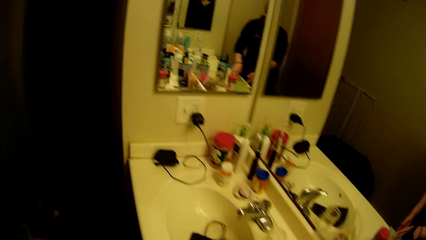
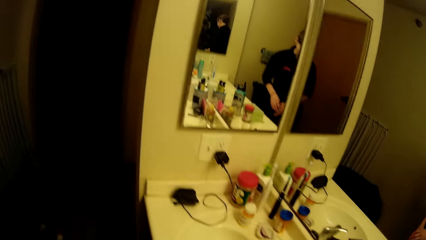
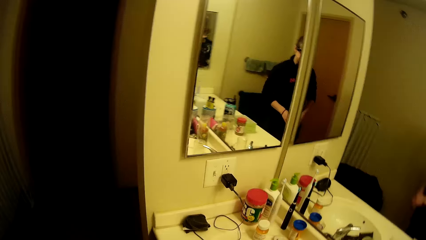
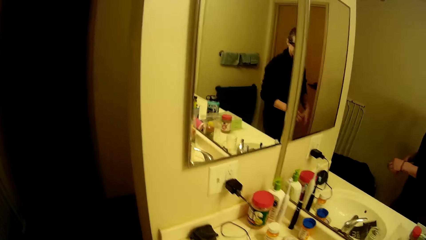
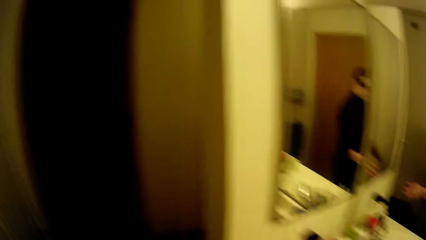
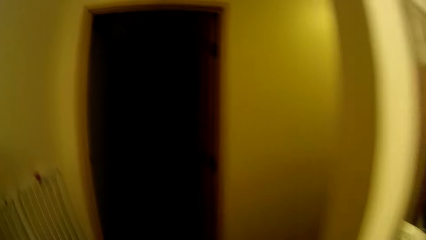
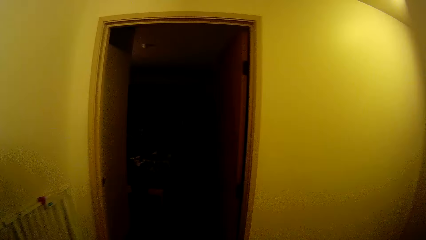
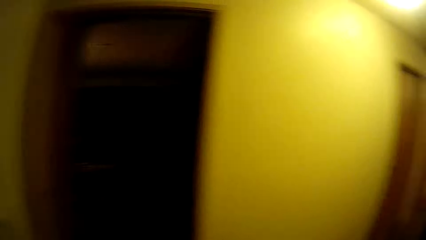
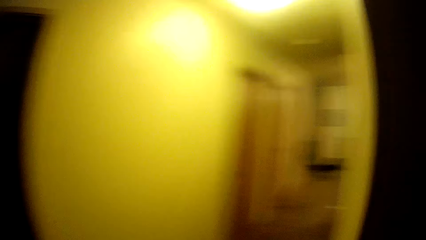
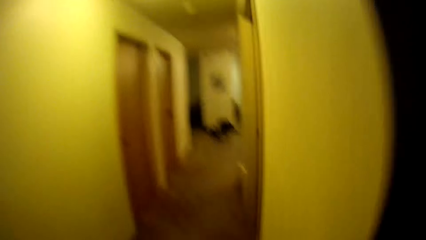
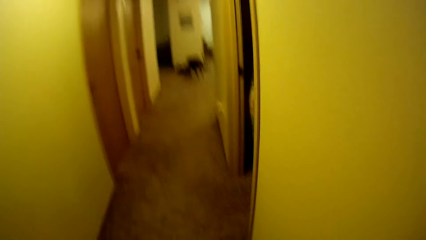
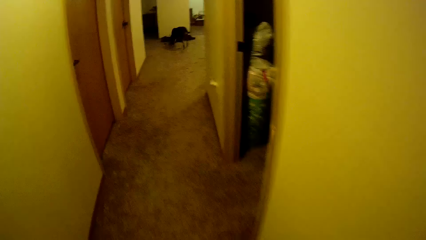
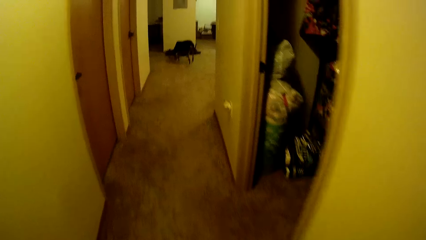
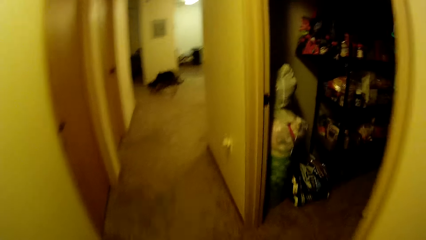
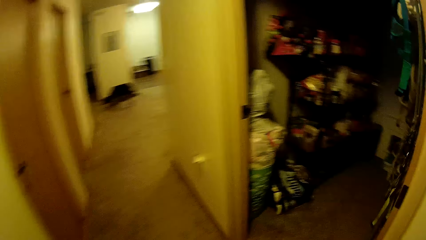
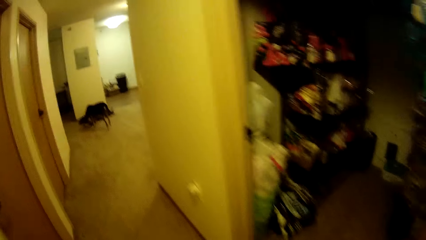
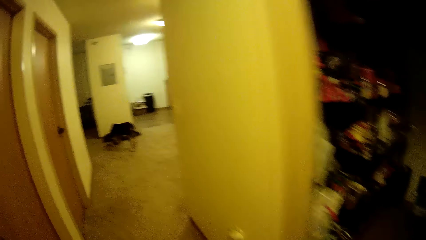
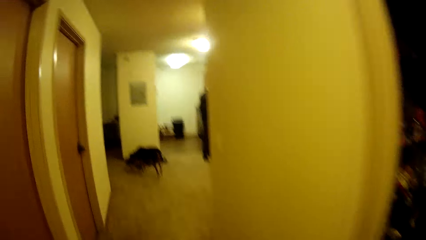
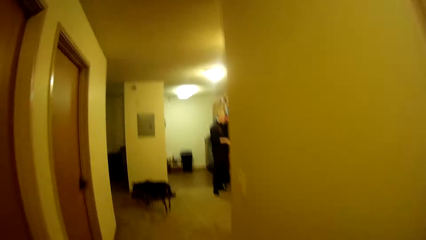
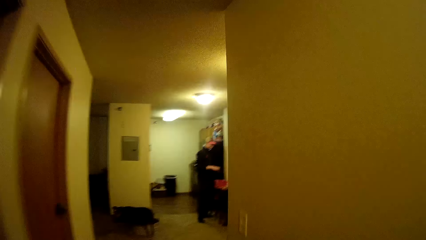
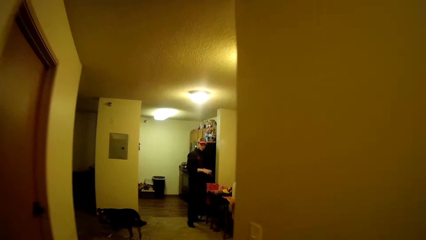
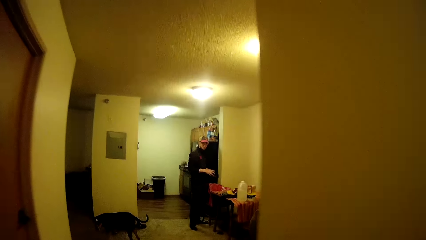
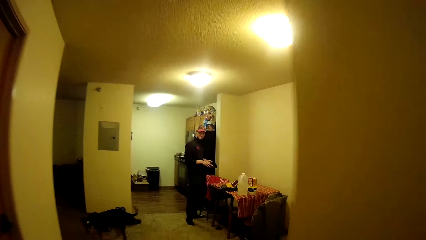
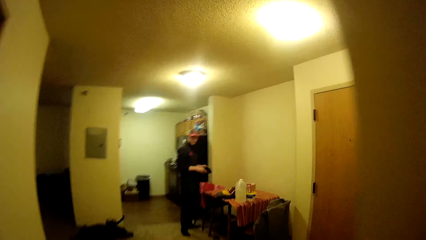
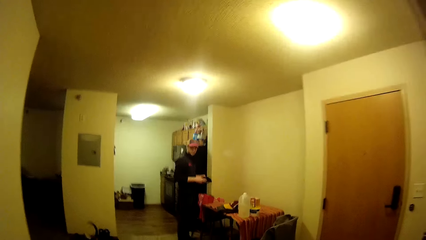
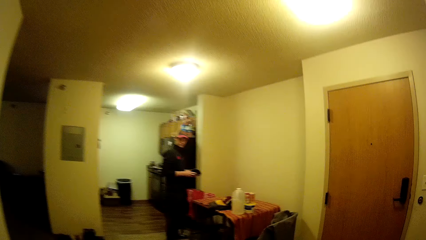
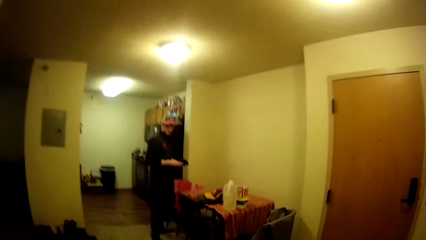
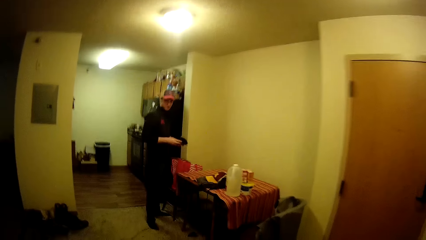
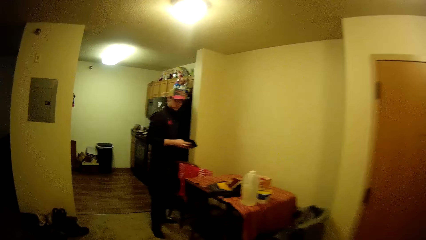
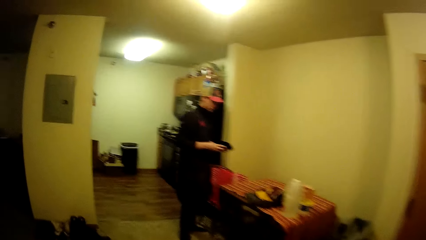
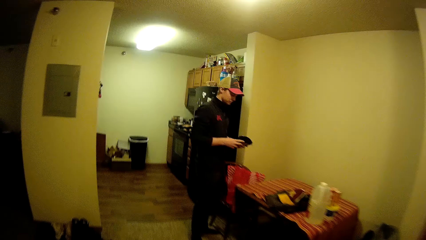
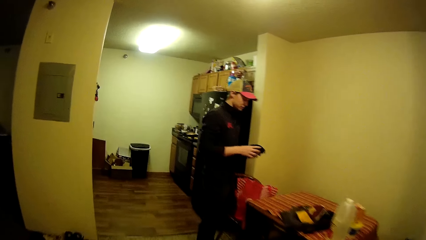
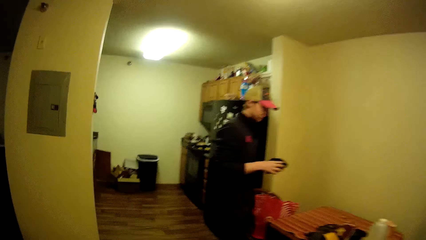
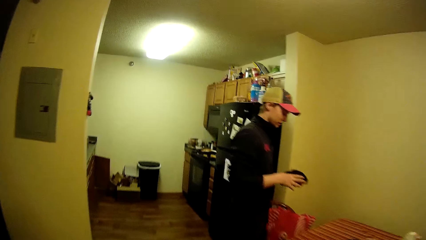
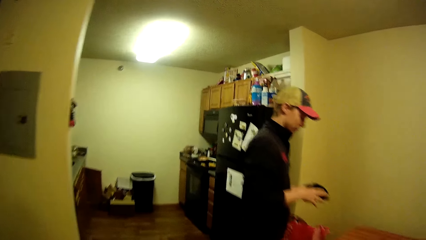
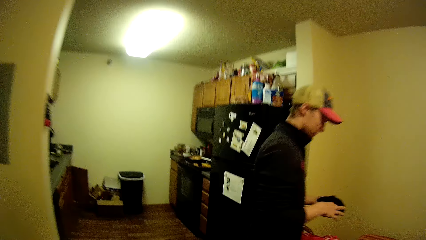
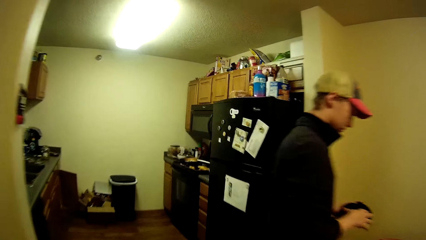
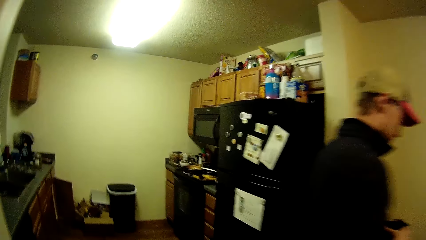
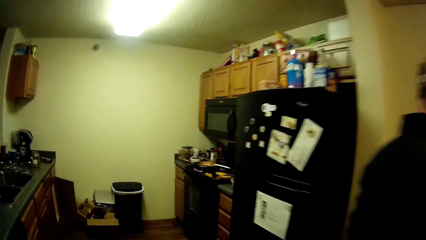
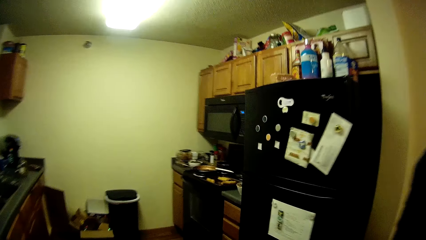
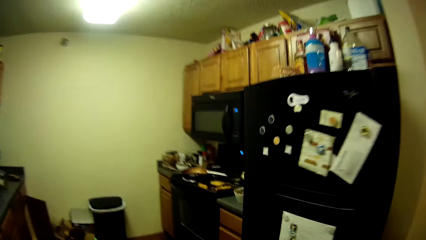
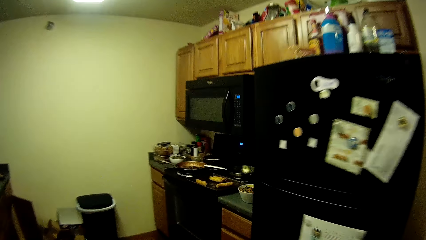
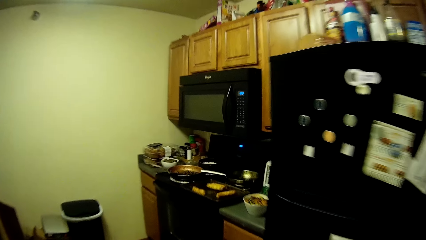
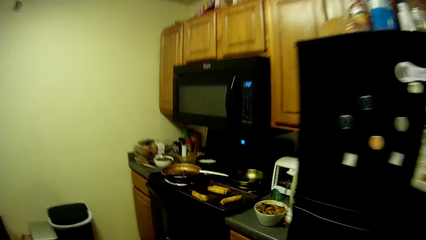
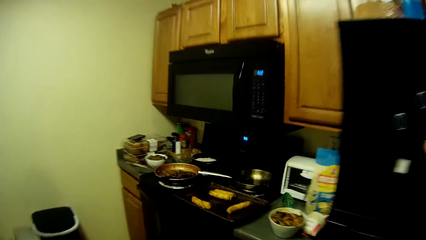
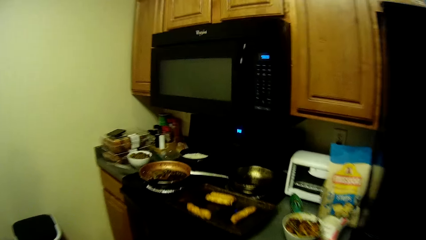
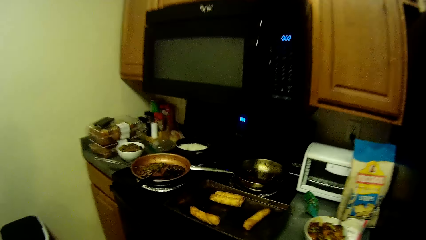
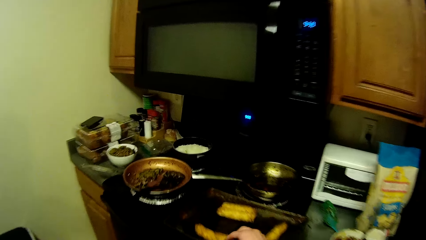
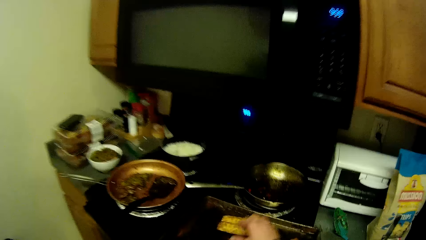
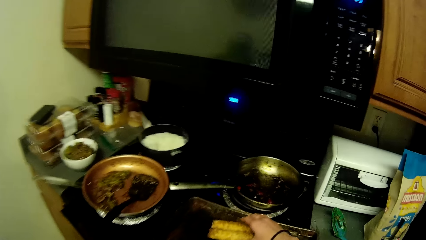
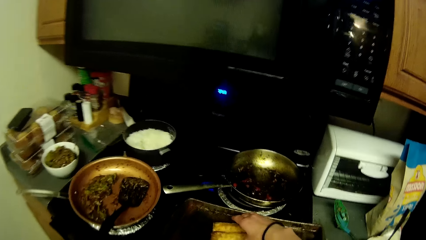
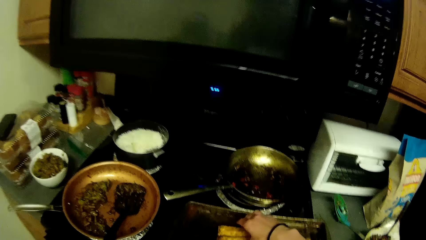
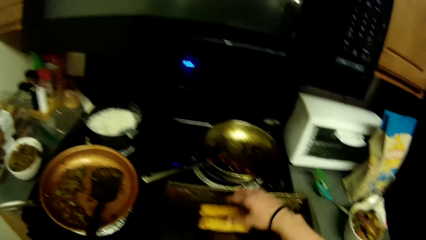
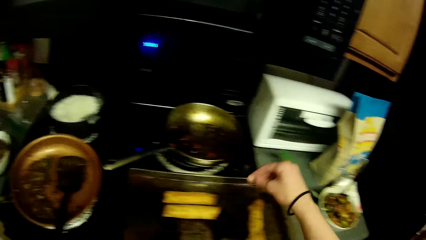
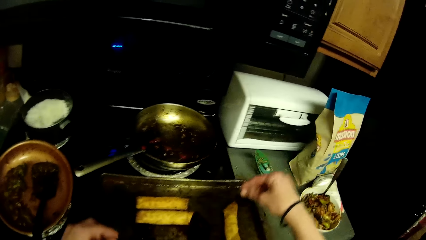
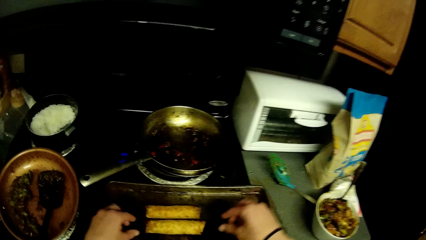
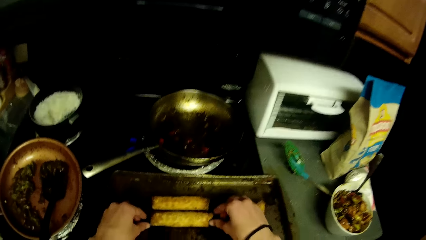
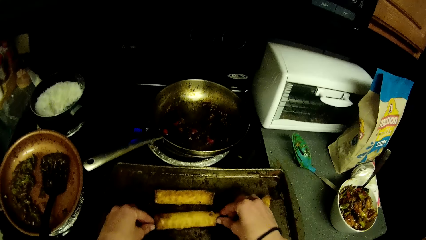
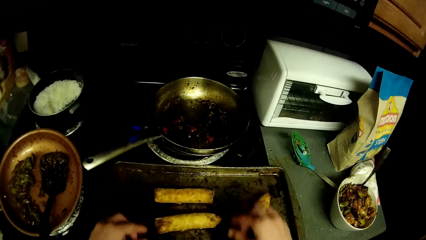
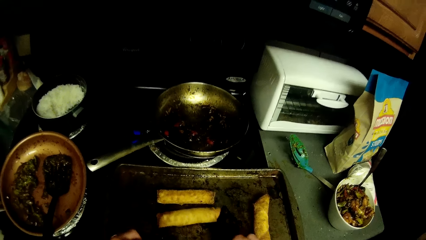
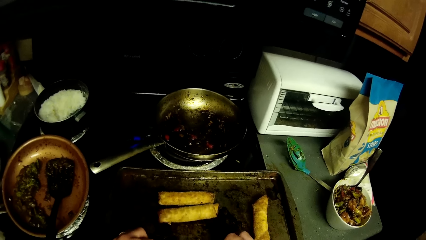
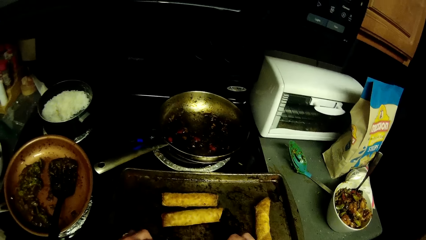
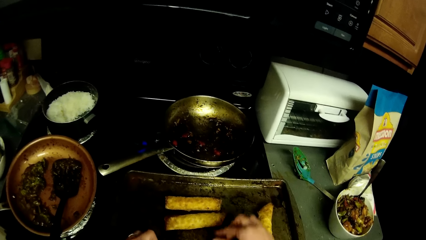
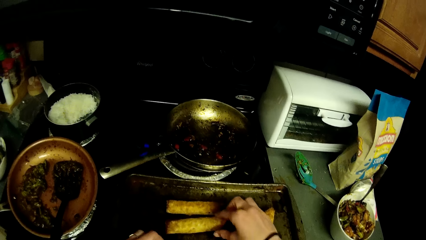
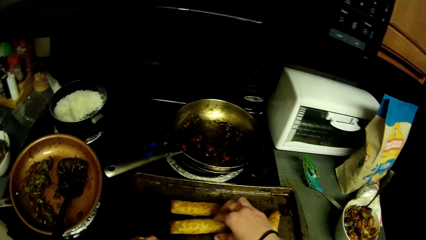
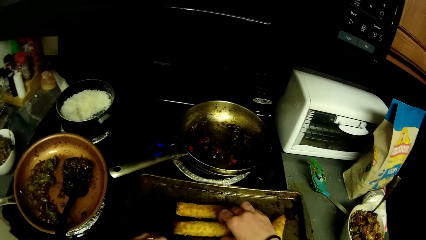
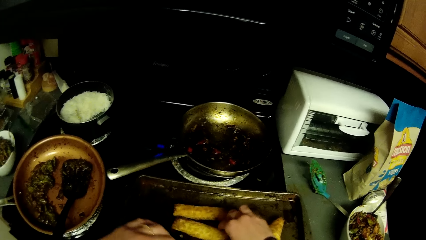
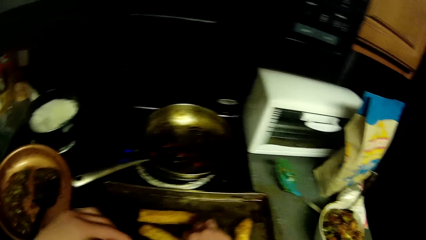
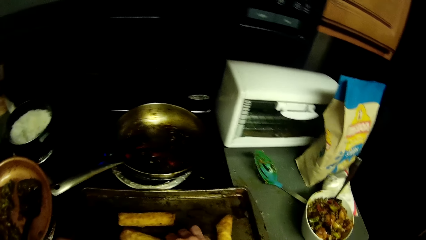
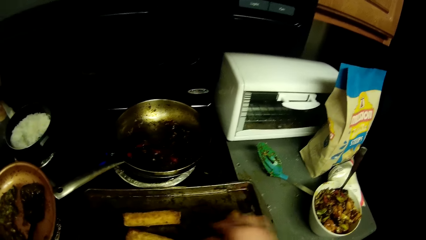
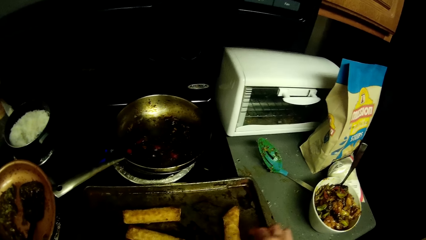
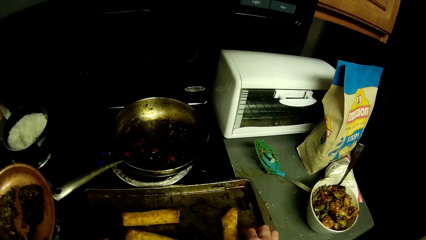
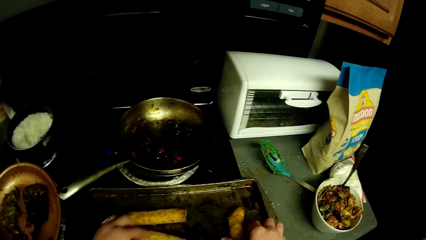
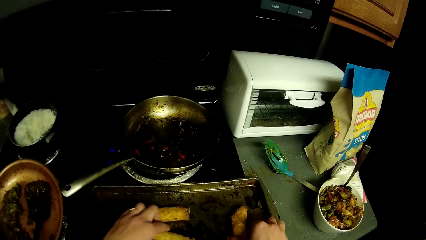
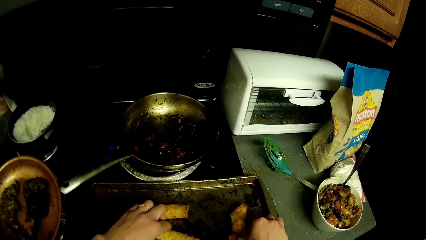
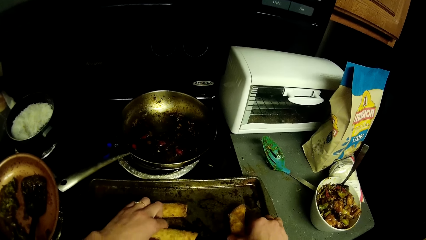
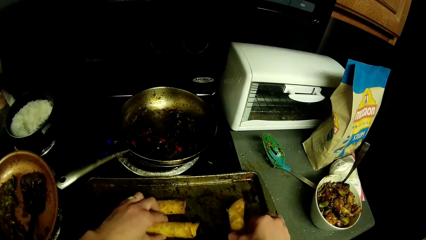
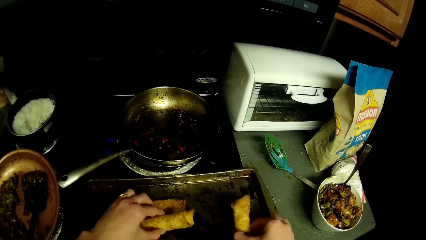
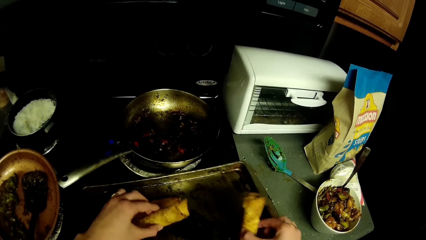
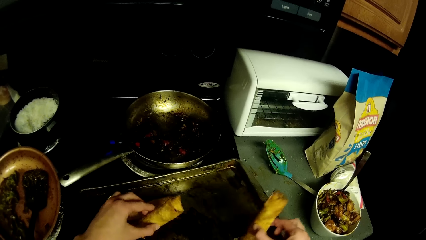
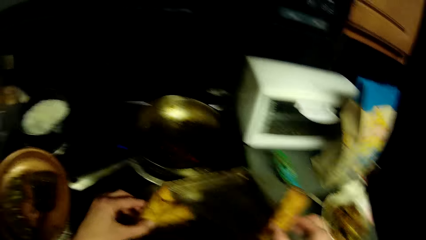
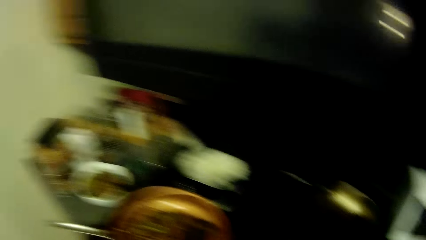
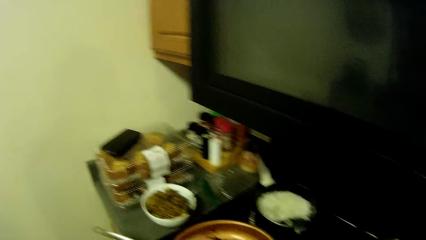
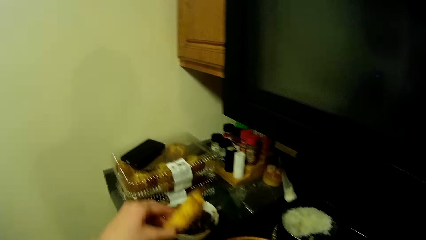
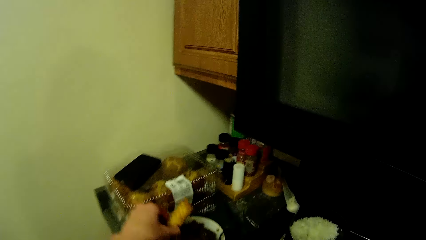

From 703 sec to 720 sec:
The camera wearer places the packet on the sink top. They walk around the apartment. They walk away. They turn around. They inspect the food. They move the food on the tray. They lift the food on the tray.
